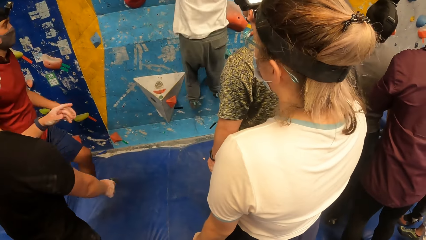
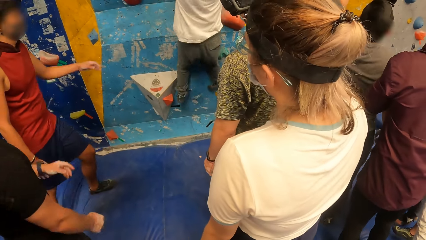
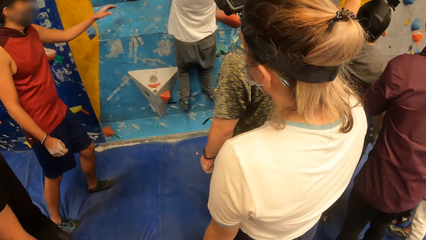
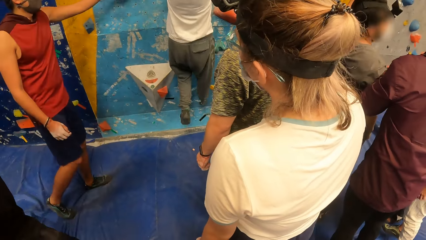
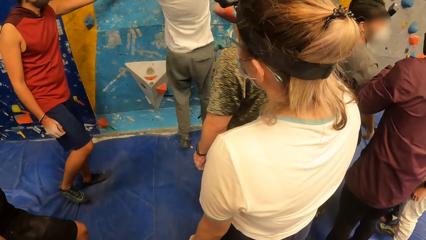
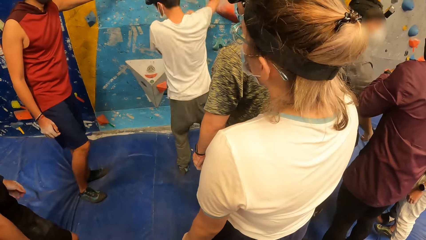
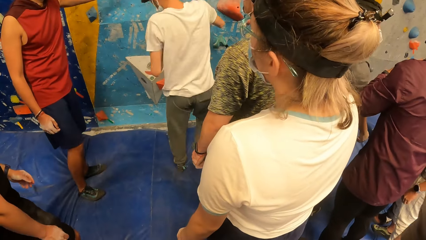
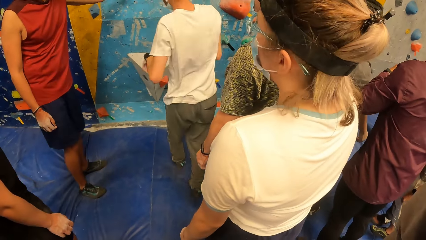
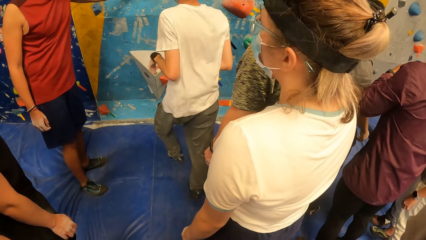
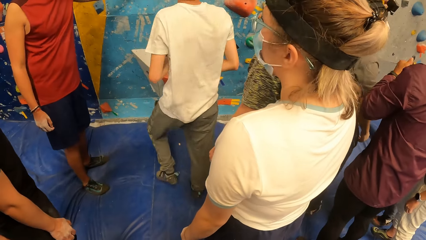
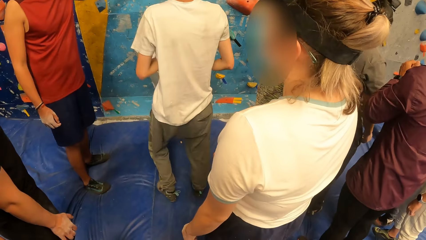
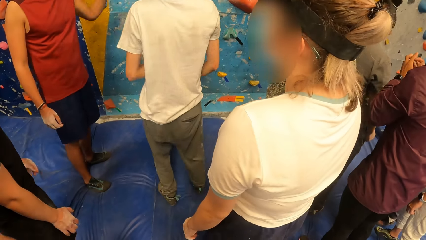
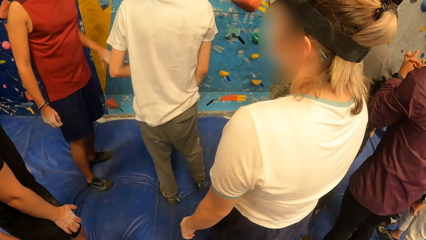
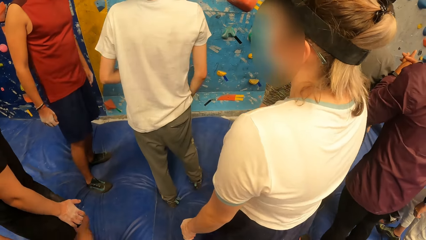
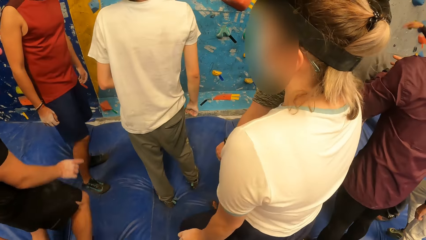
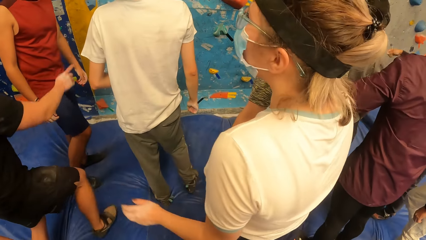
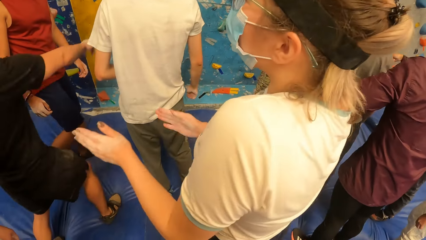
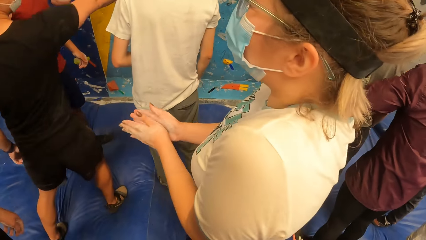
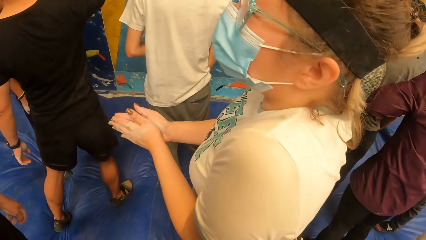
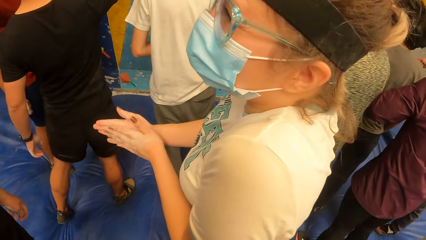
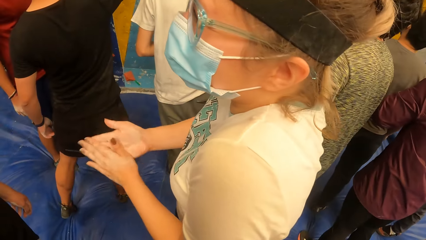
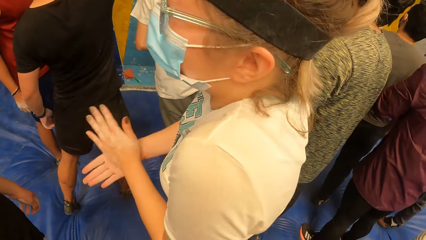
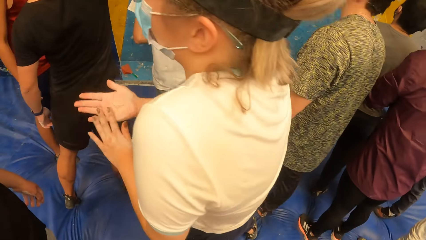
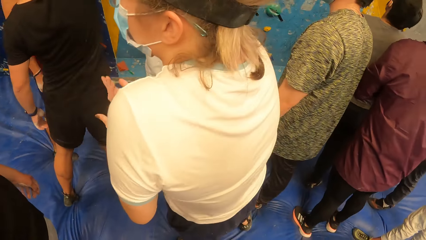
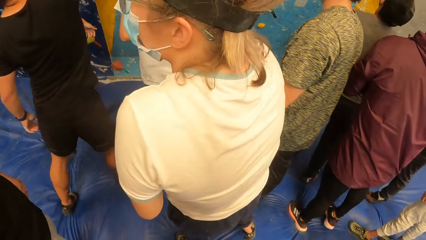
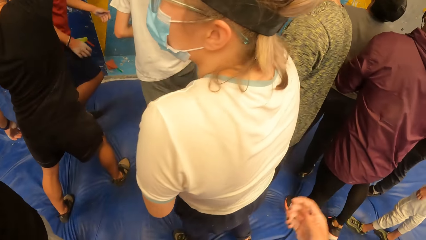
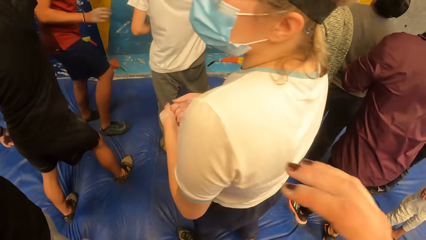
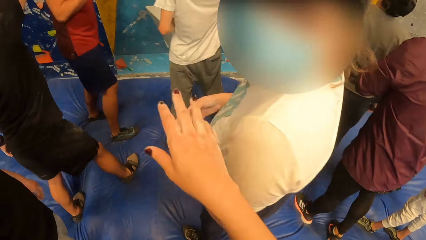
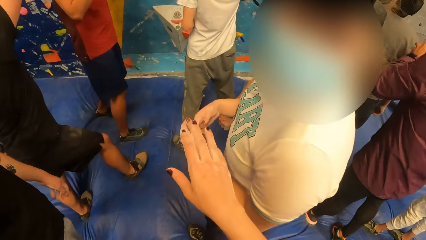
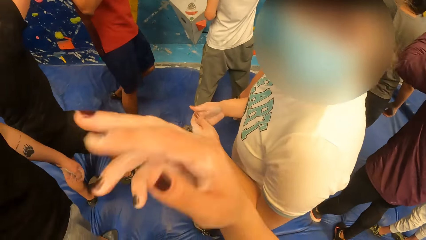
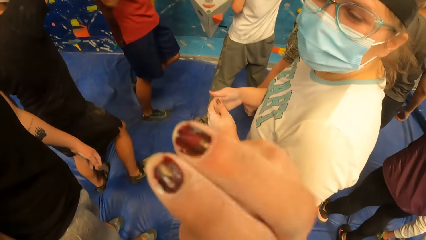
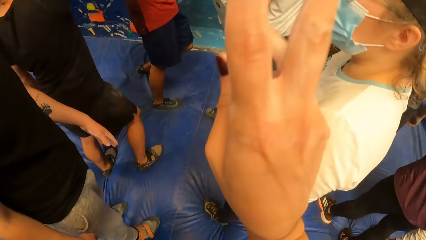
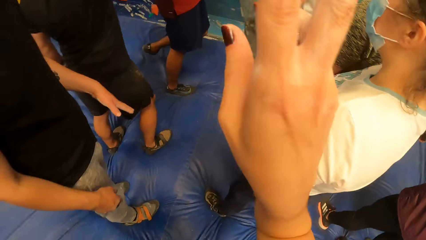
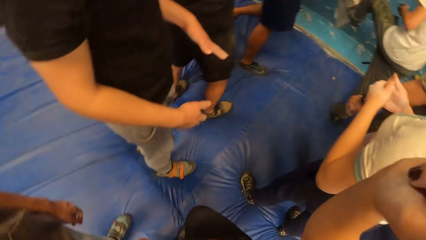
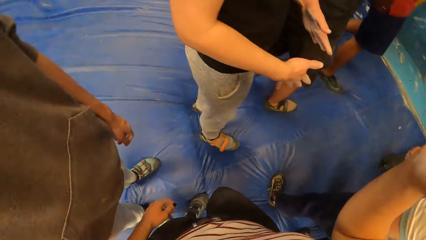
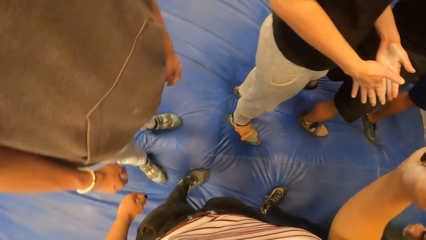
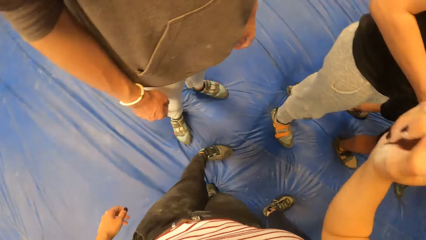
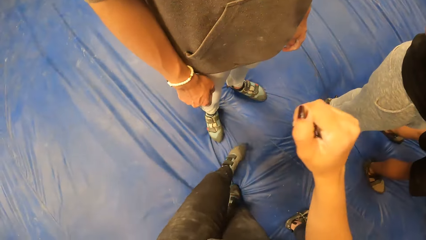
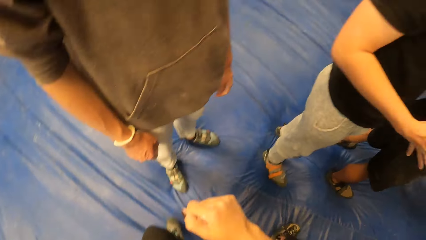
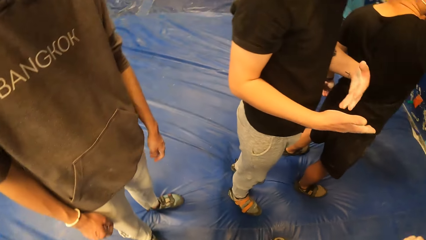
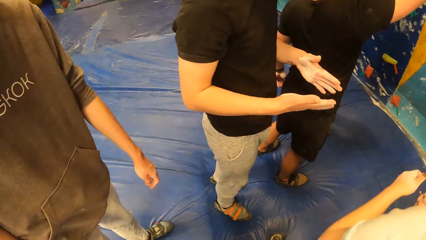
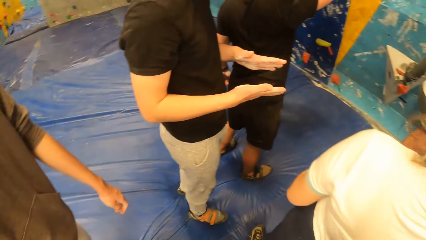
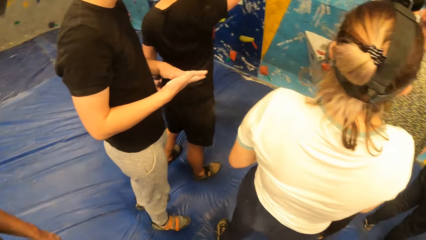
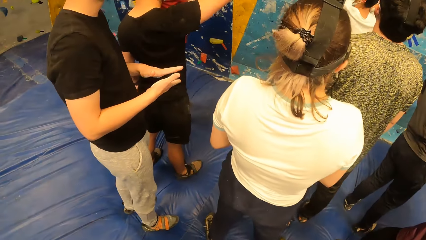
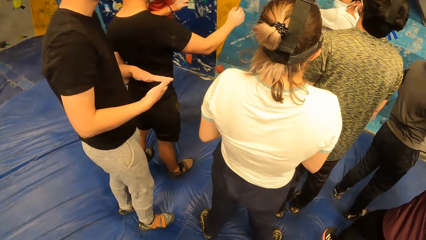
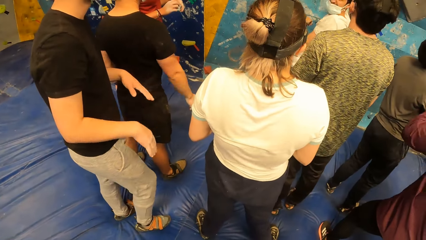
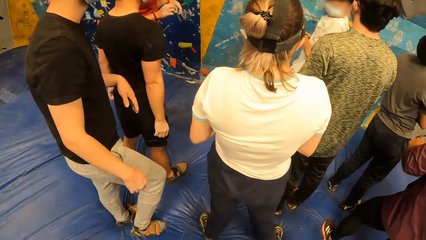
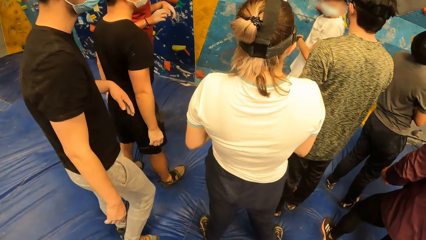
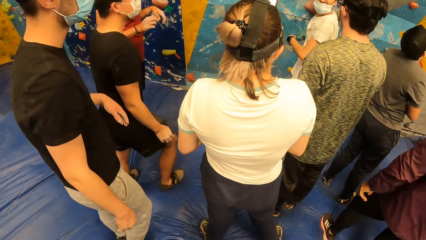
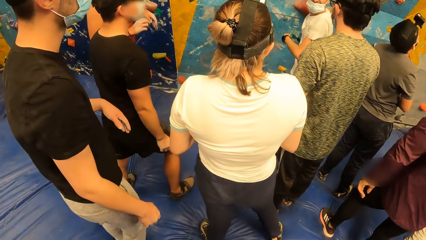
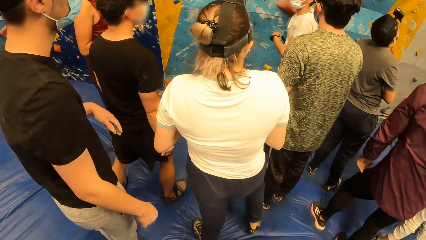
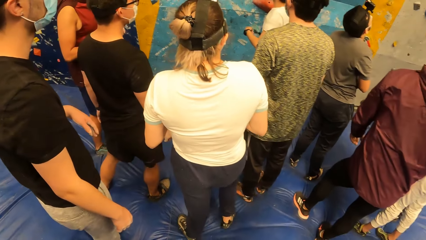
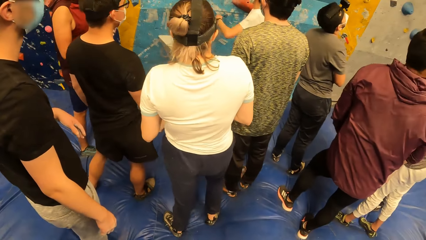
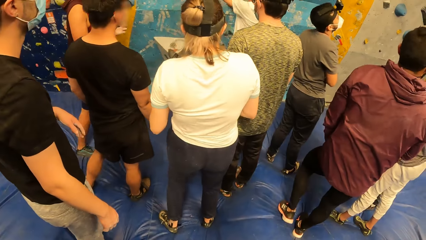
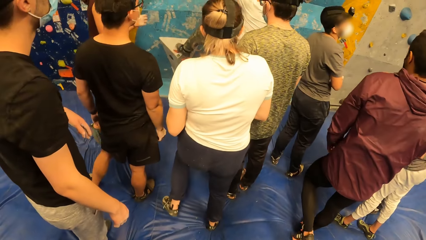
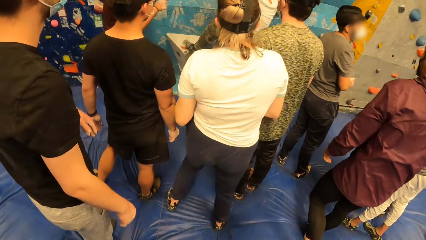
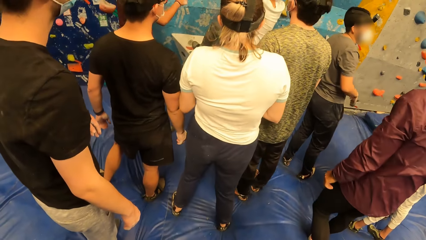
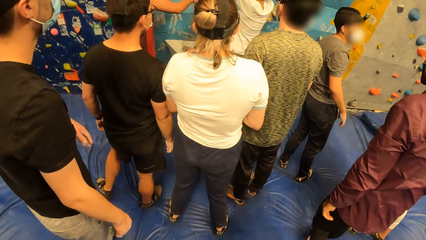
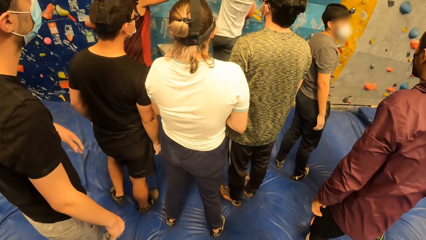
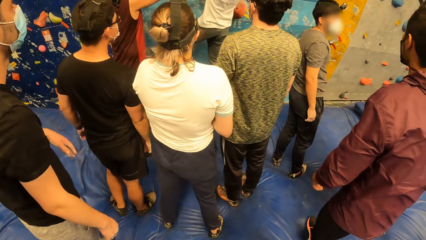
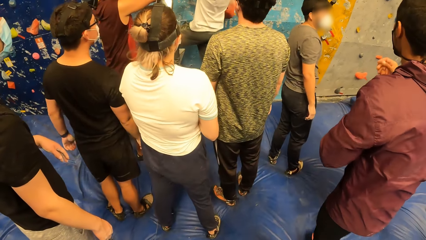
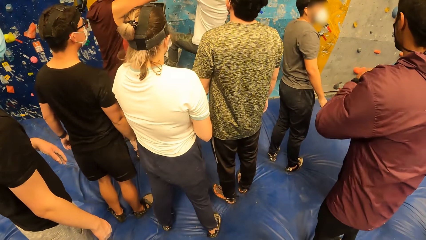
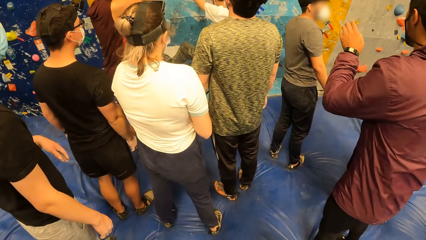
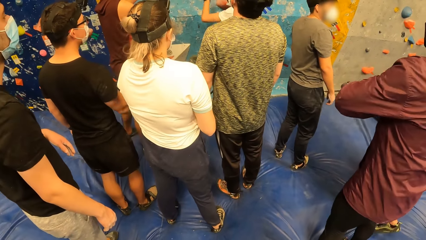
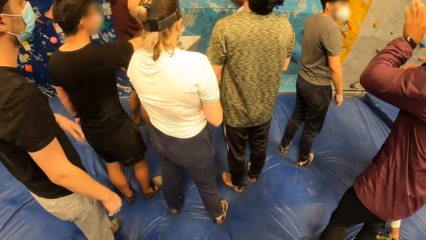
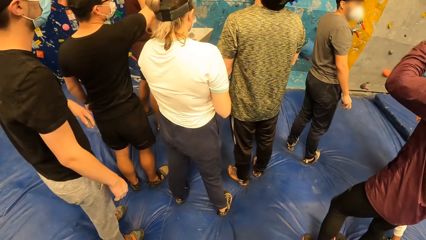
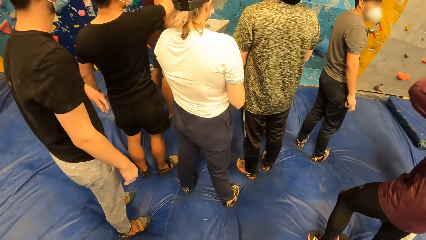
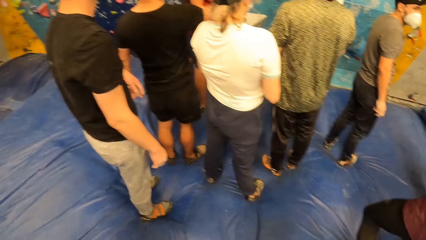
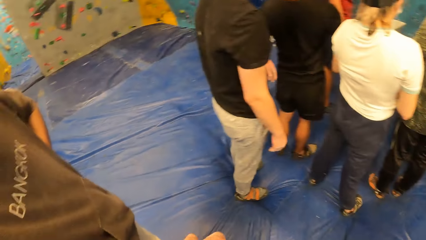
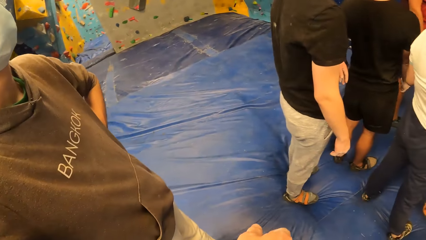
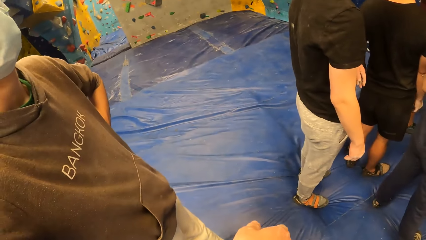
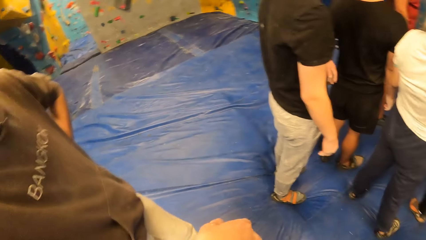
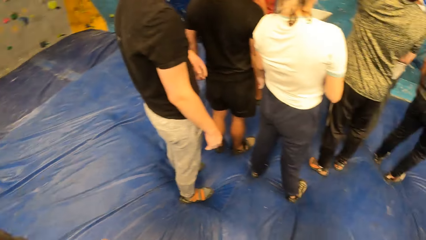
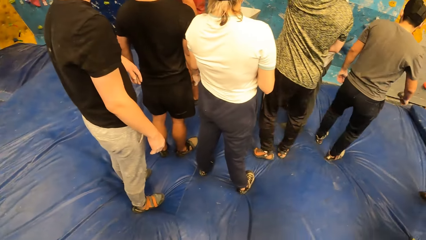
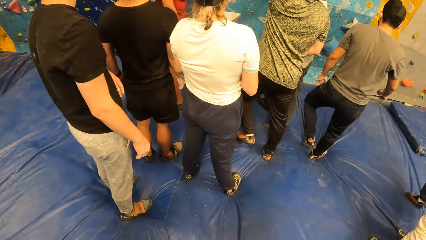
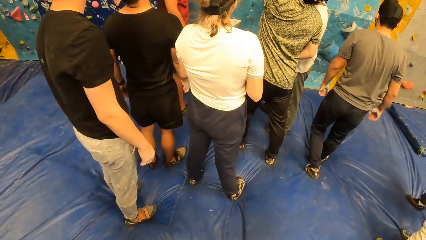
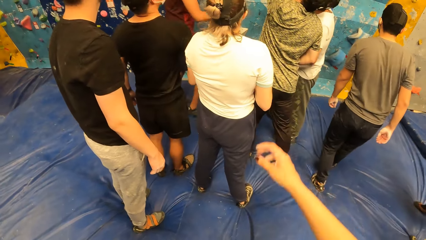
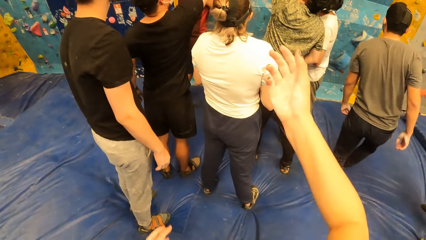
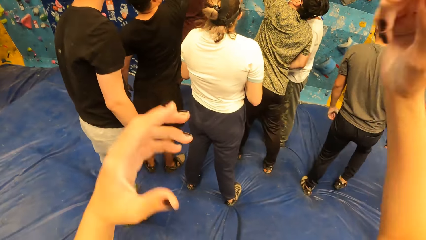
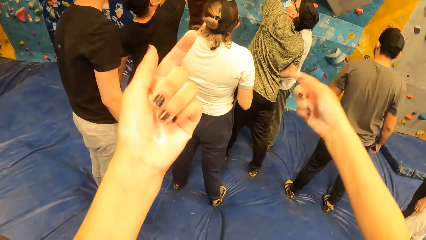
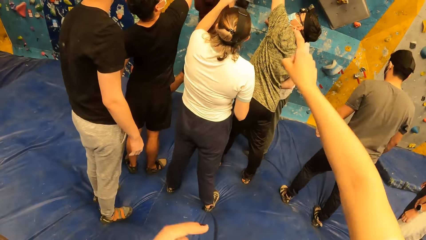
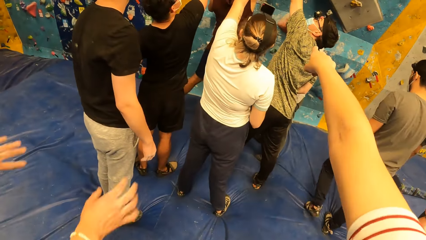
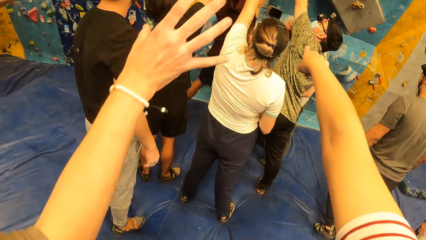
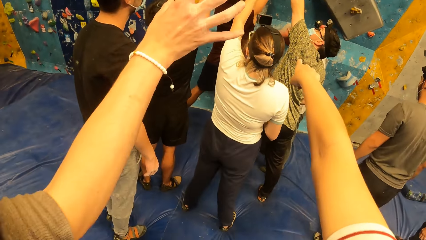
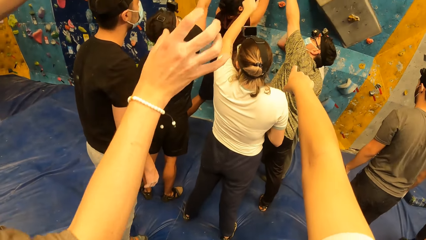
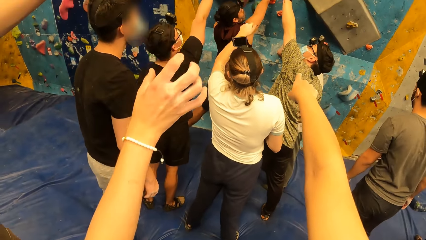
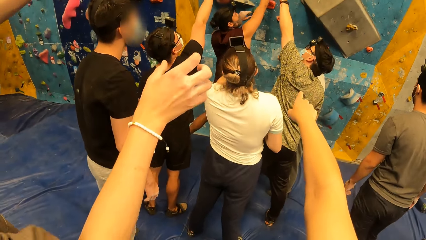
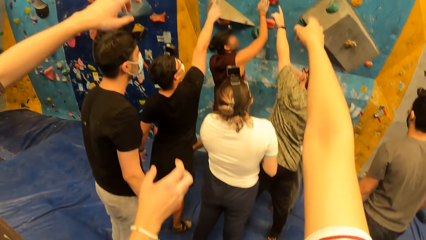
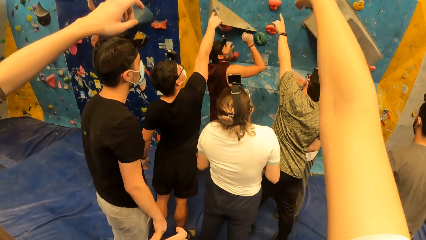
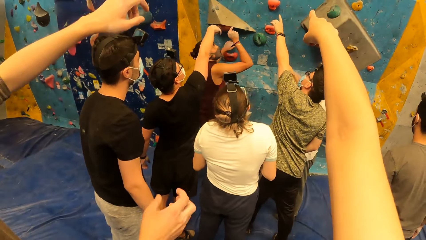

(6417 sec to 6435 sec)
A man jumps down. A lady claps the hands. The camera wearer moves the hand. They look around. They look around again. They move the hands.
